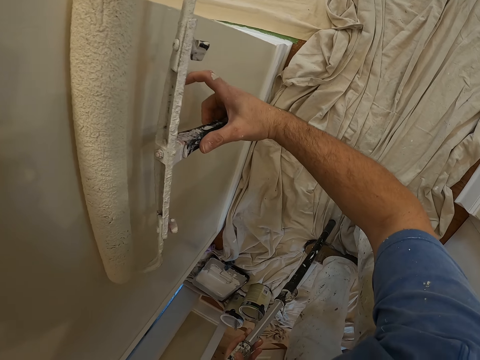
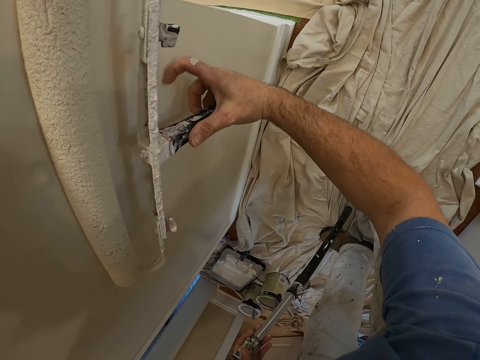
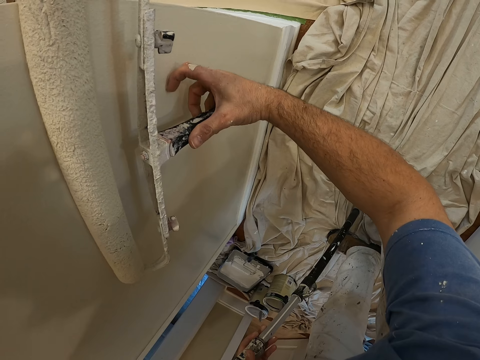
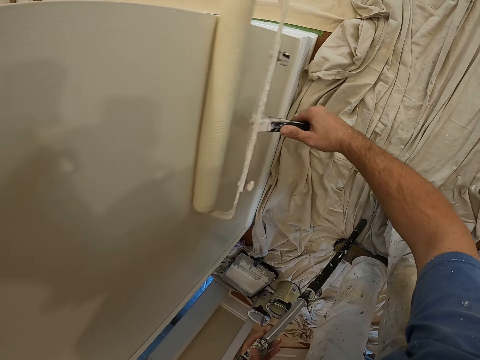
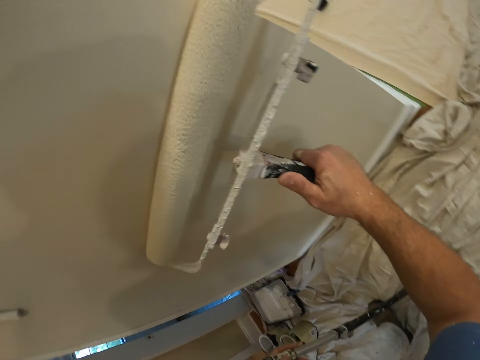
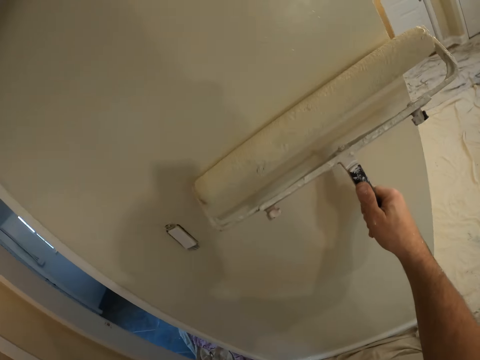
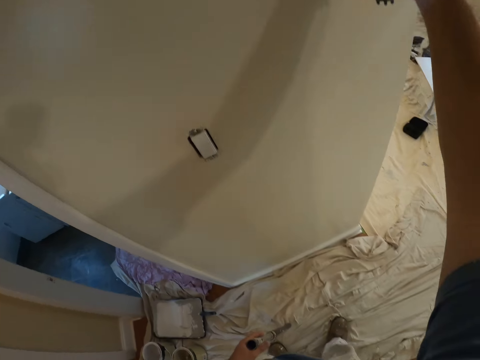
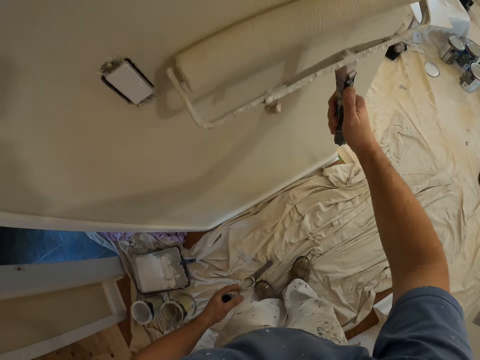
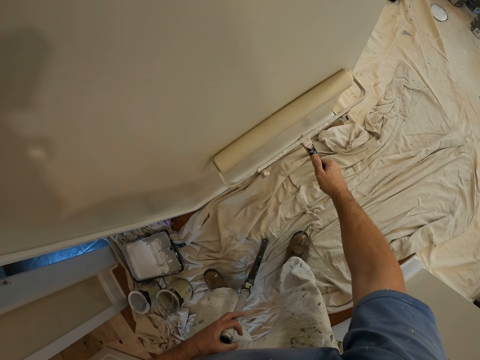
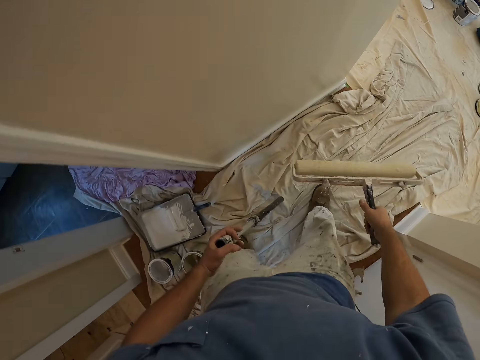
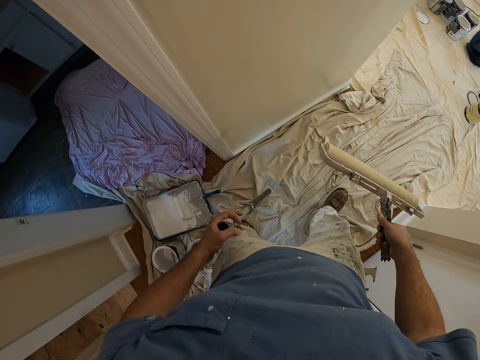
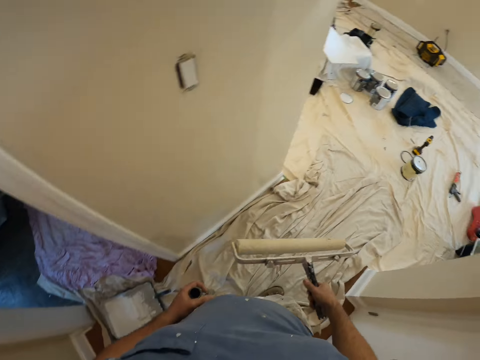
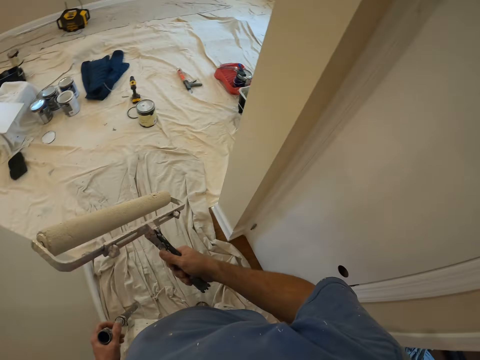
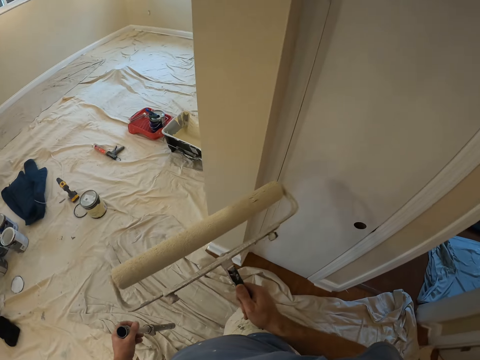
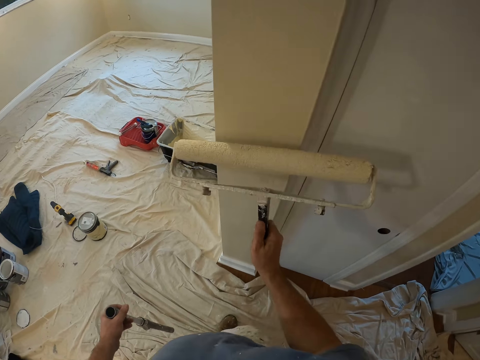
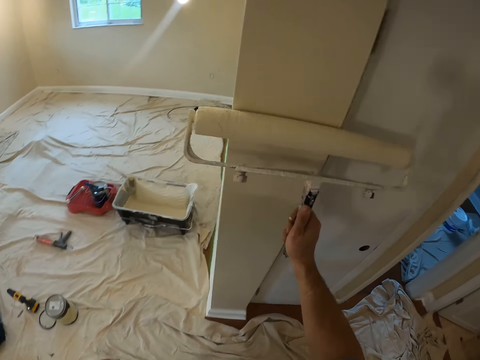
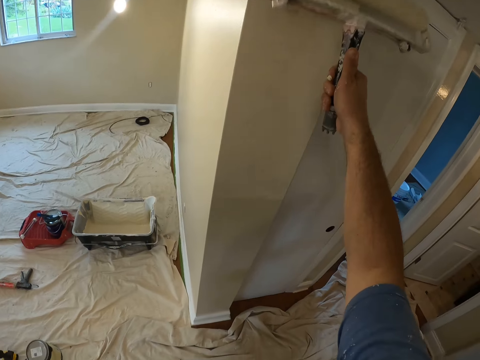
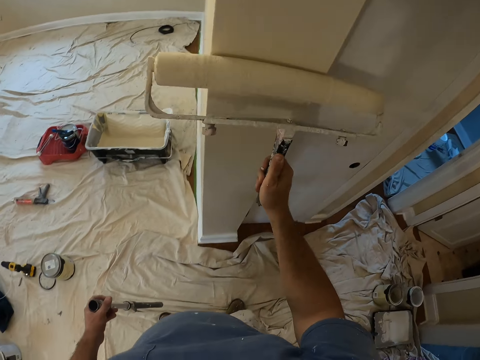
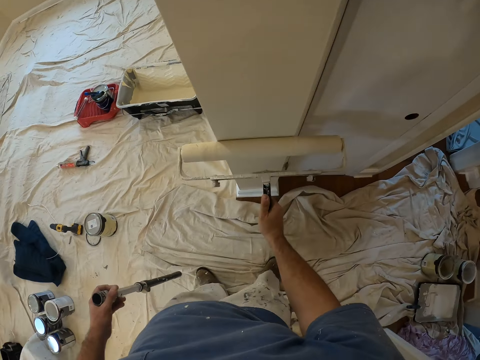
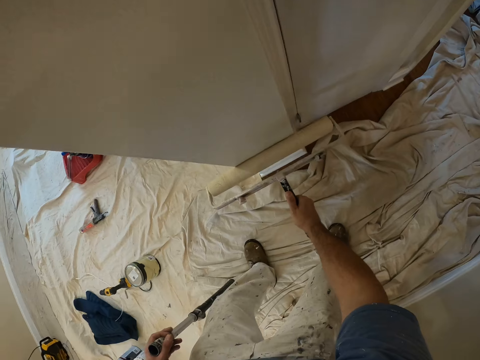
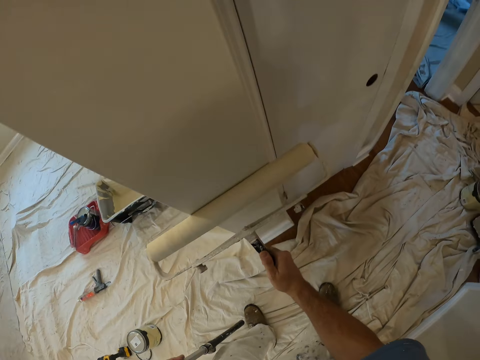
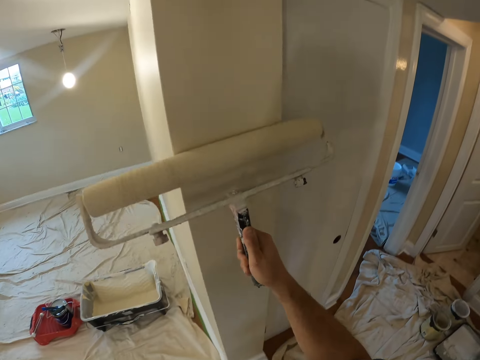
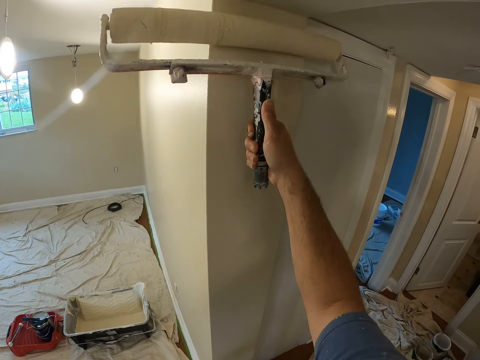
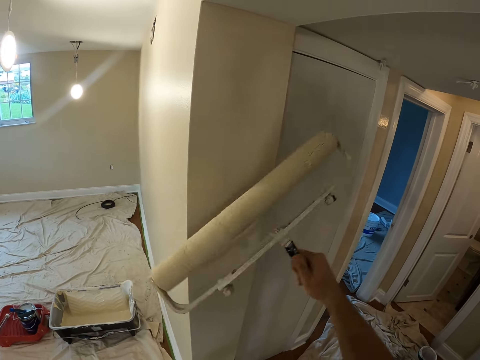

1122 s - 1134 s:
The camera wearer scratches the wall with his finger. He paints the wall with the long paint roller. He walks. He paints the other side of the wall with the long paint roller.

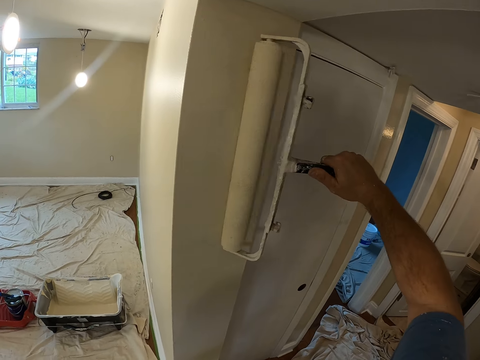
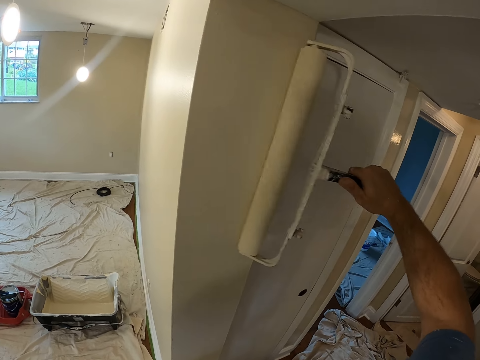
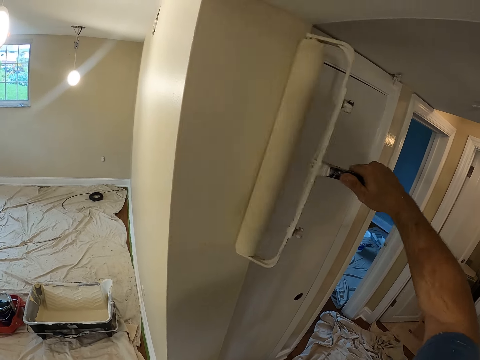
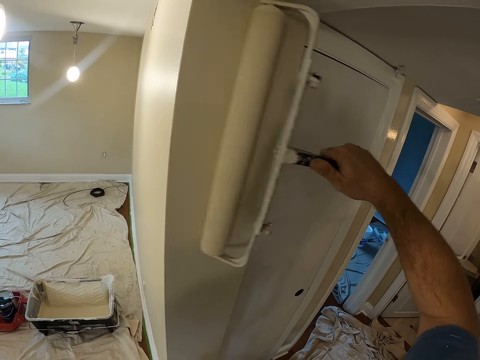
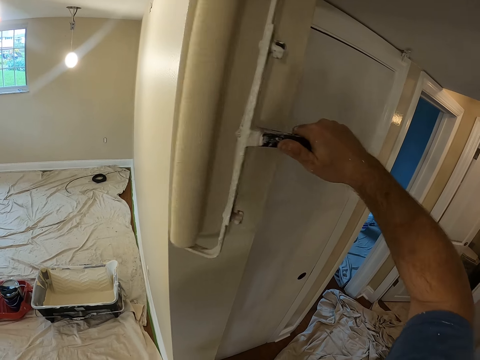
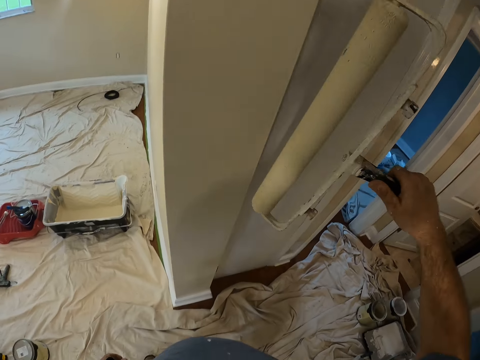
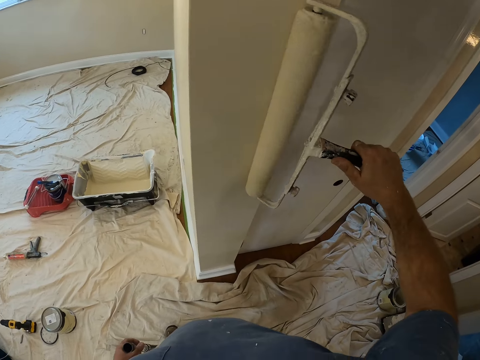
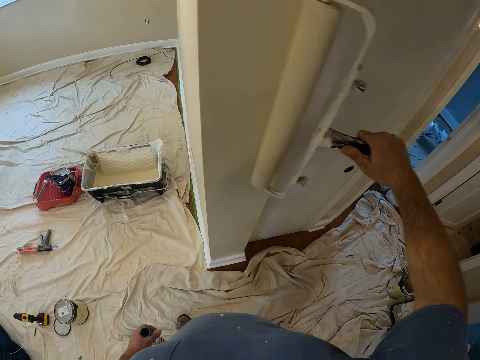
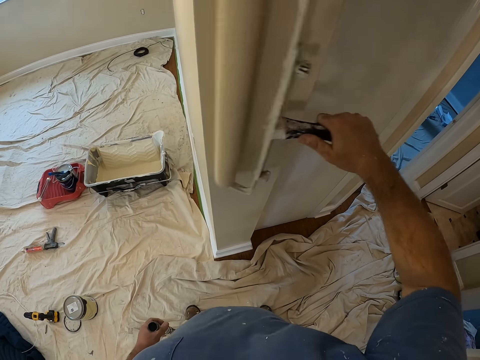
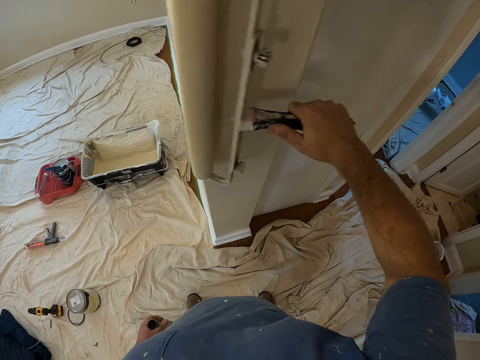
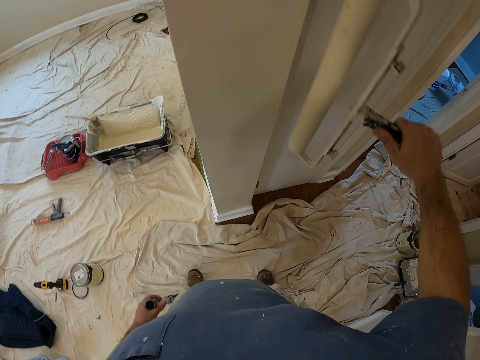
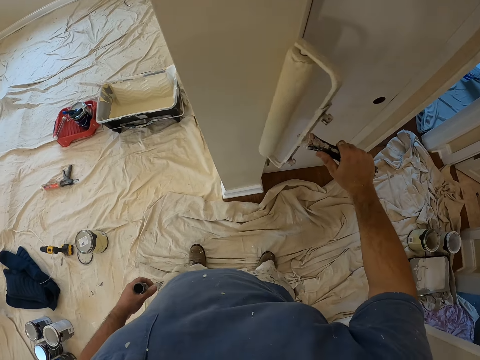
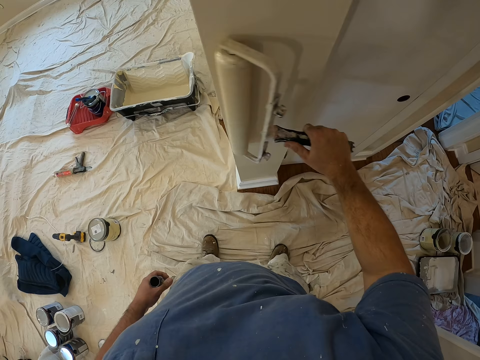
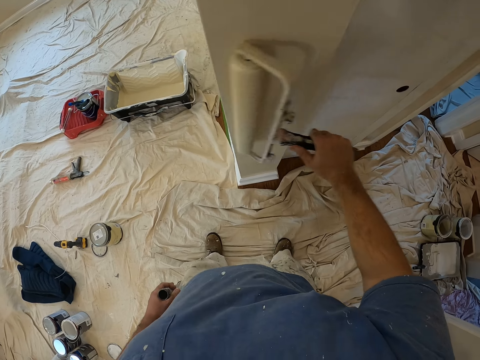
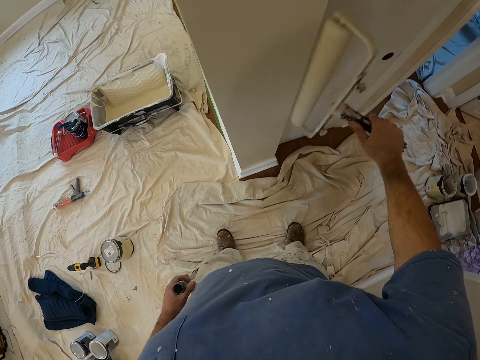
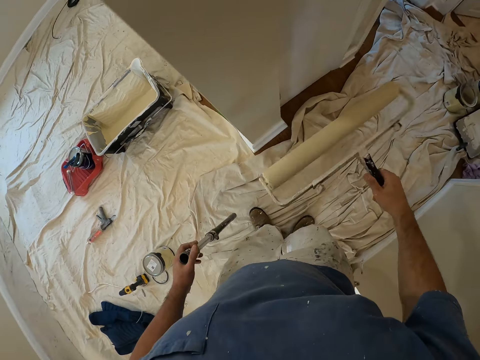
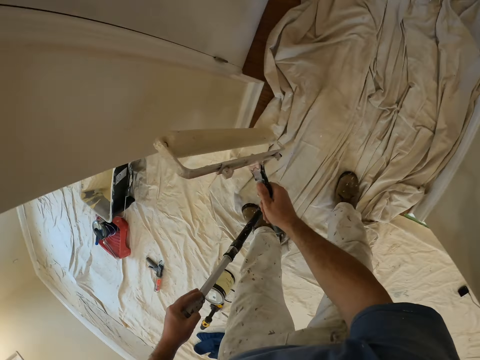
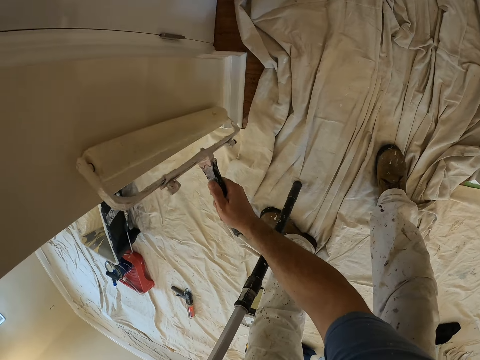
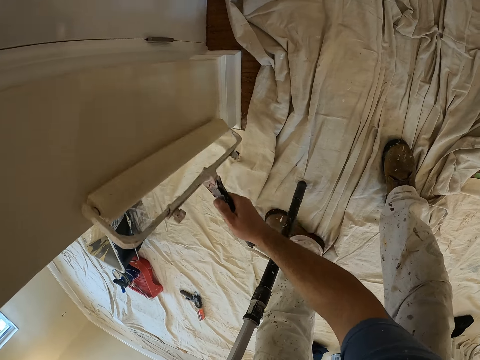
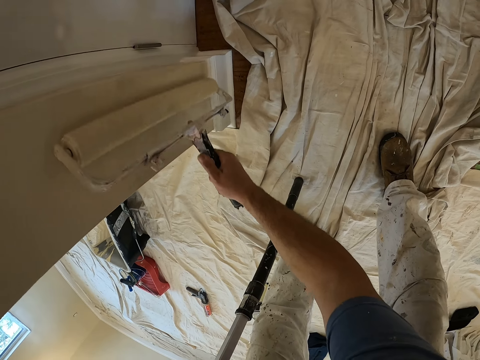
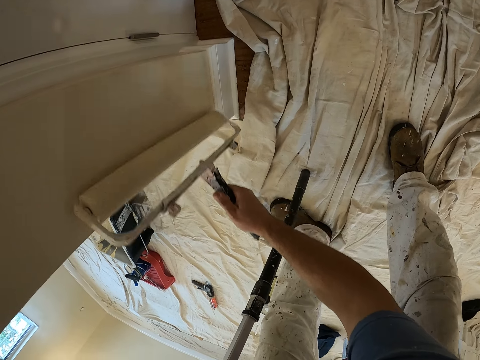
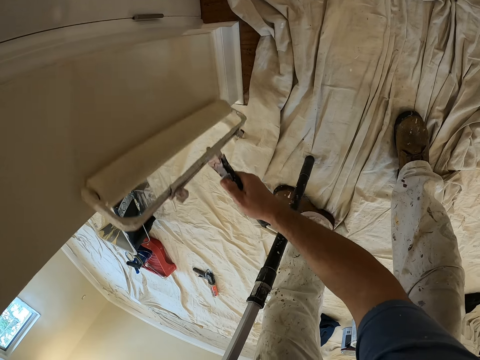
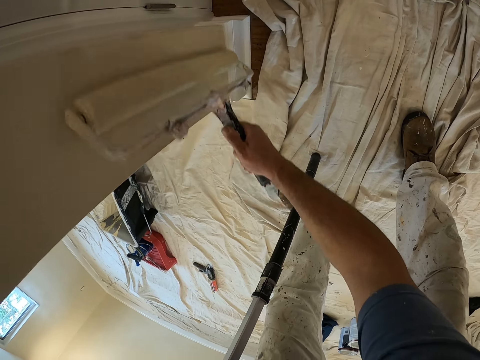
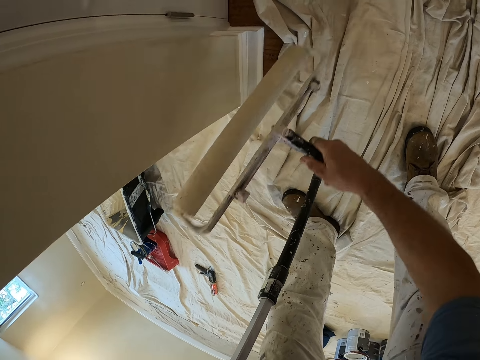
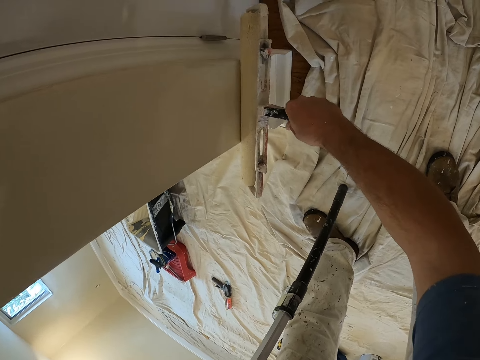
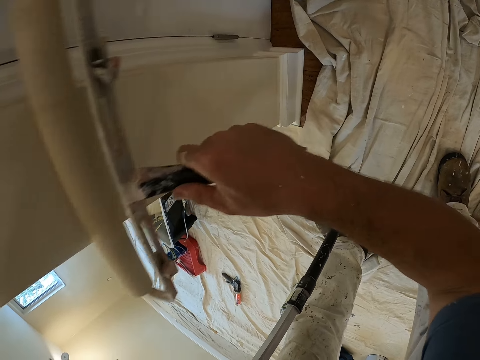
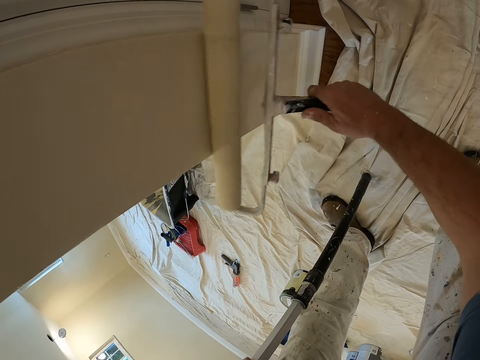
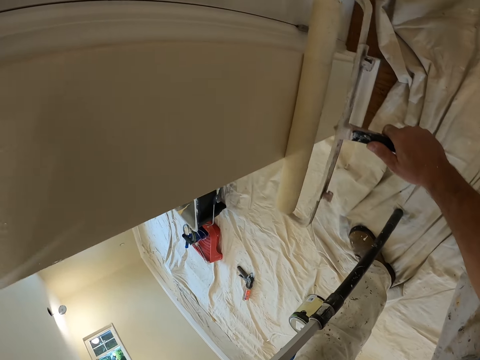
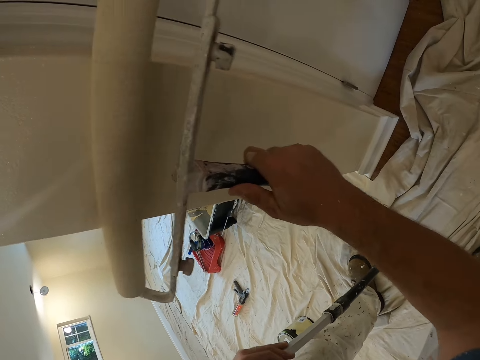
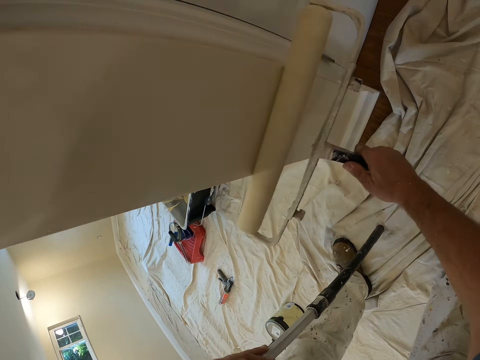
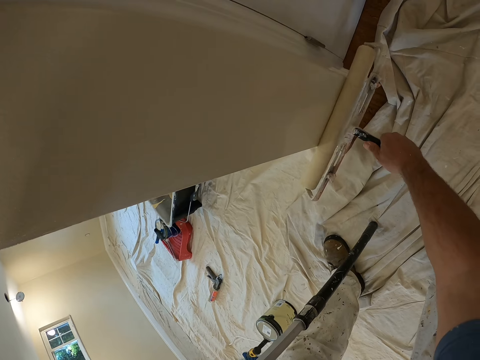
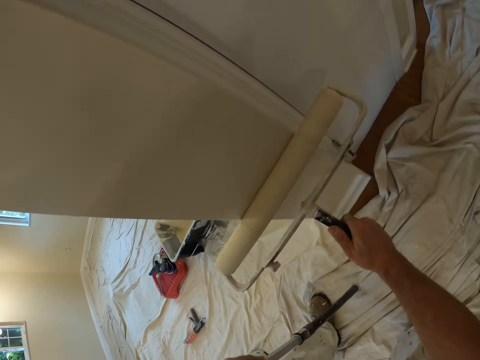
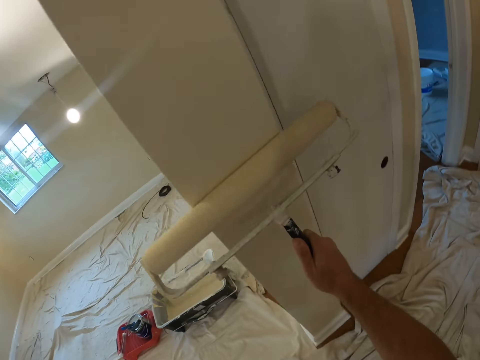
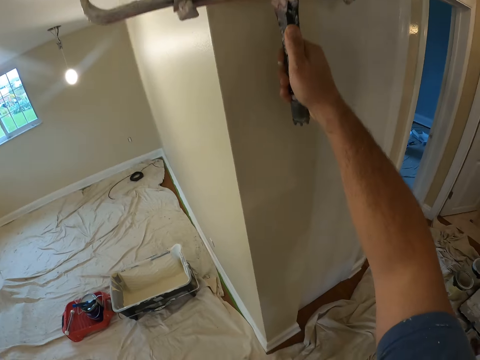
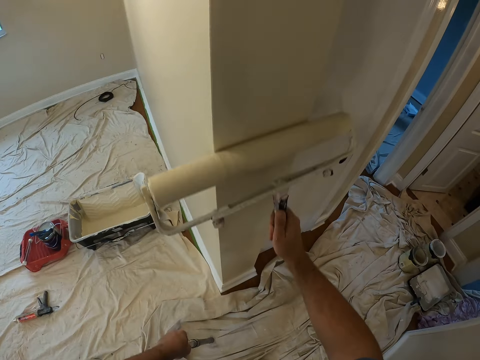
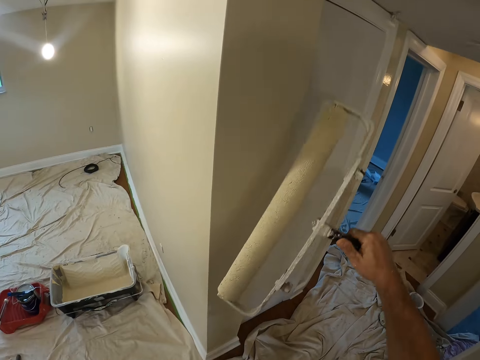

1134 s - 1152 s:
The camera wearer turns the roller brush.
